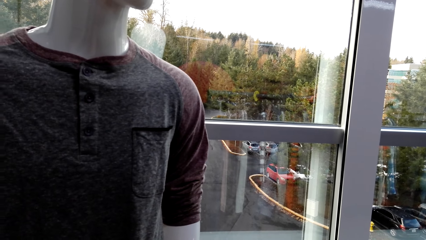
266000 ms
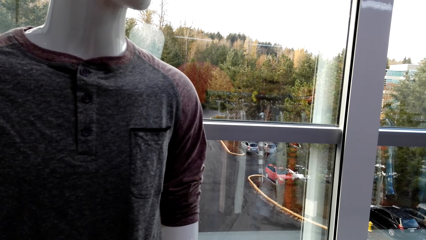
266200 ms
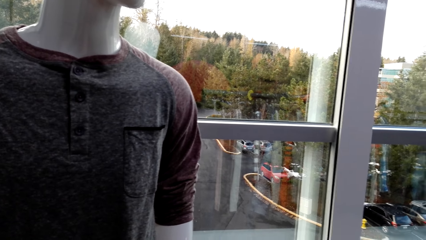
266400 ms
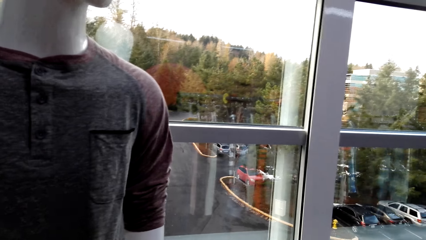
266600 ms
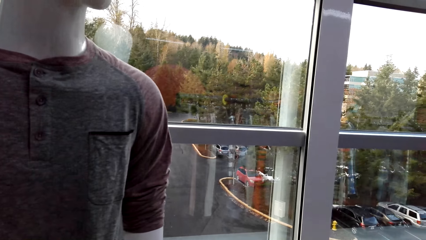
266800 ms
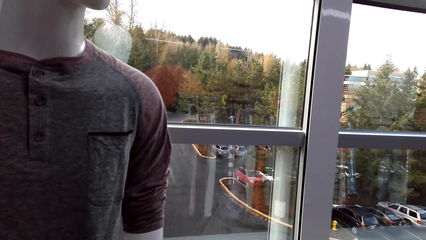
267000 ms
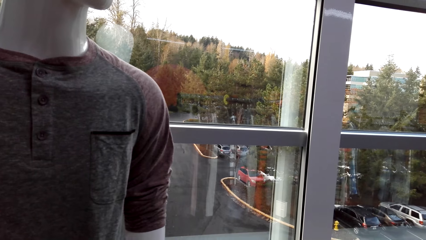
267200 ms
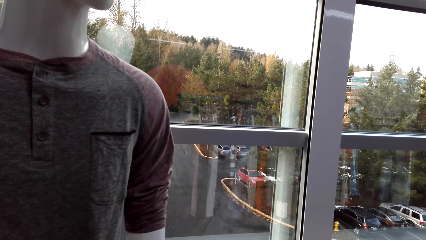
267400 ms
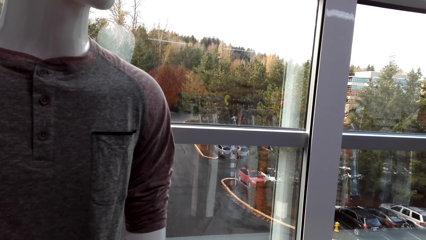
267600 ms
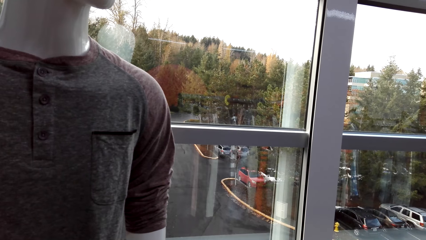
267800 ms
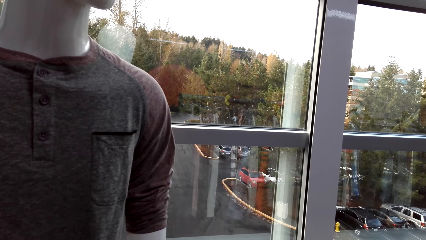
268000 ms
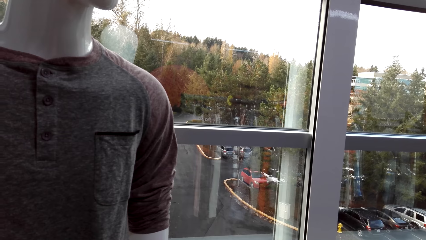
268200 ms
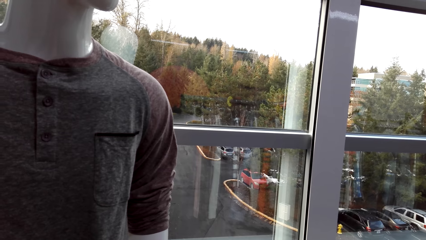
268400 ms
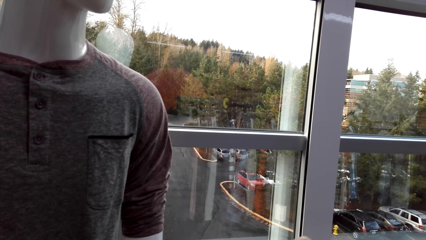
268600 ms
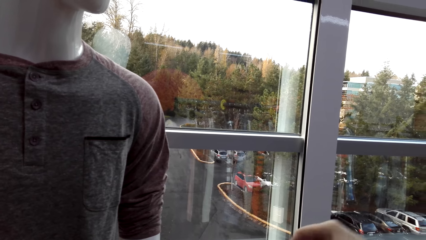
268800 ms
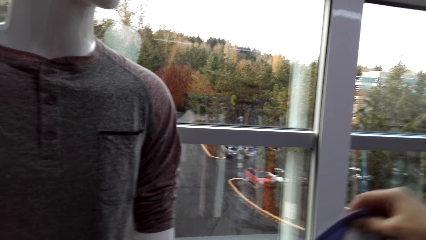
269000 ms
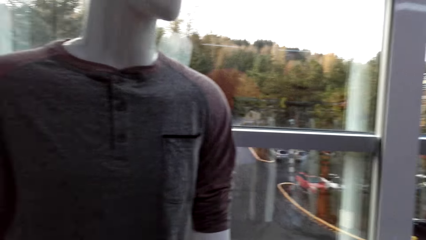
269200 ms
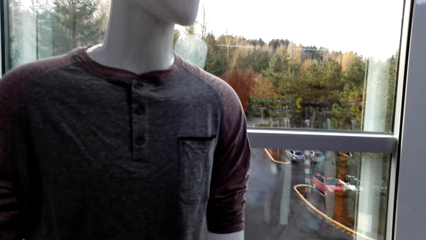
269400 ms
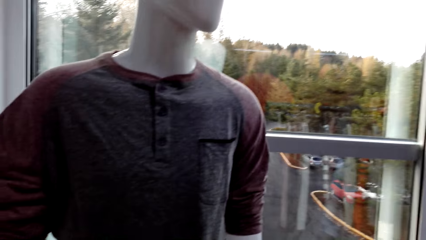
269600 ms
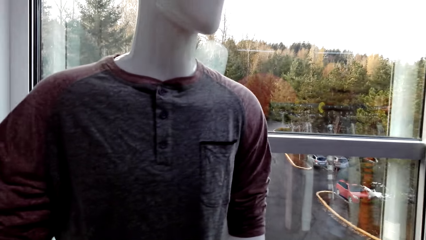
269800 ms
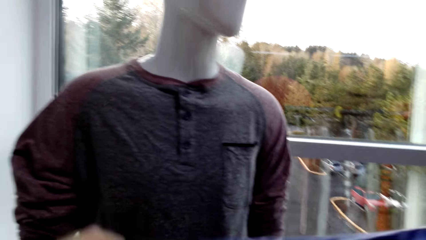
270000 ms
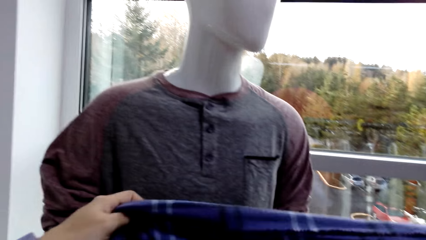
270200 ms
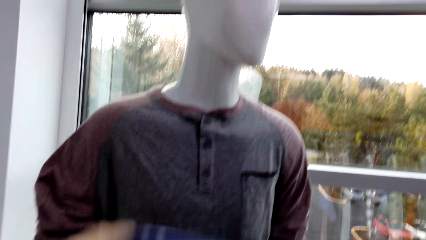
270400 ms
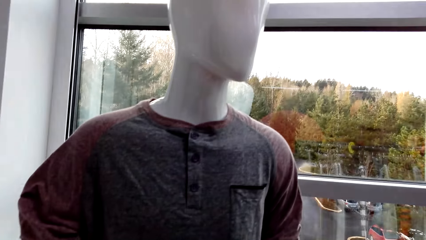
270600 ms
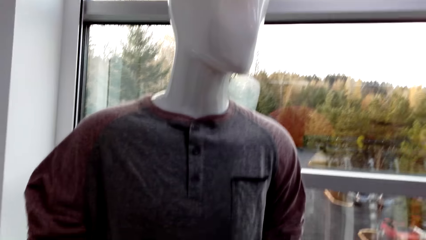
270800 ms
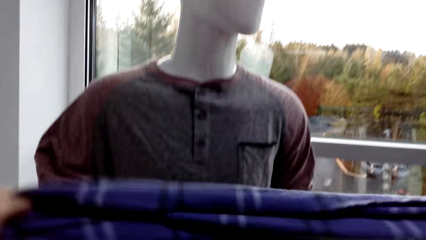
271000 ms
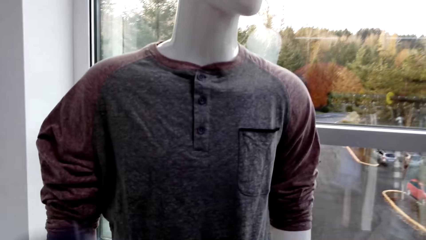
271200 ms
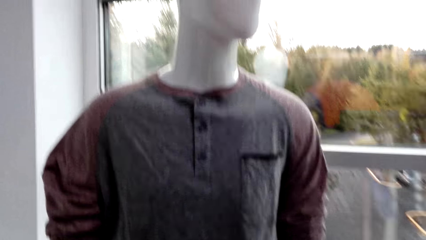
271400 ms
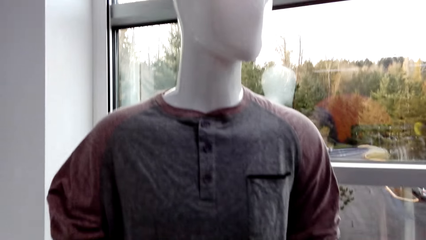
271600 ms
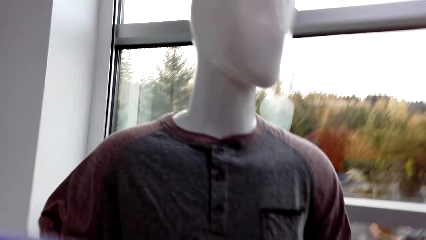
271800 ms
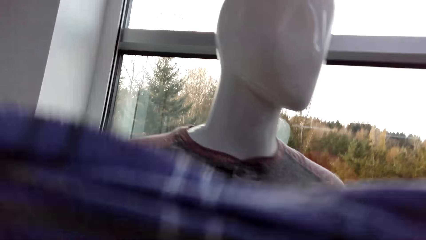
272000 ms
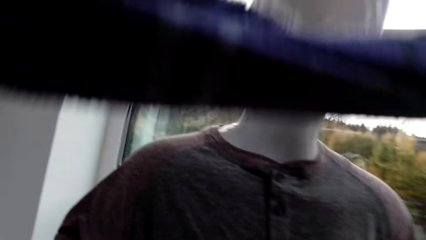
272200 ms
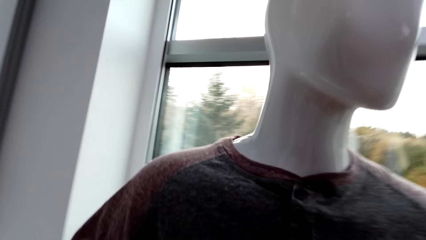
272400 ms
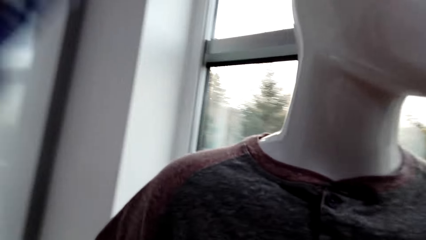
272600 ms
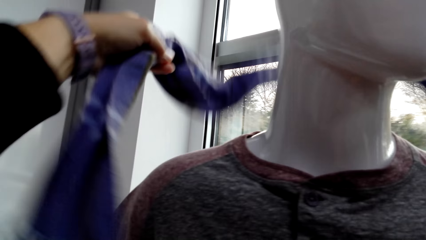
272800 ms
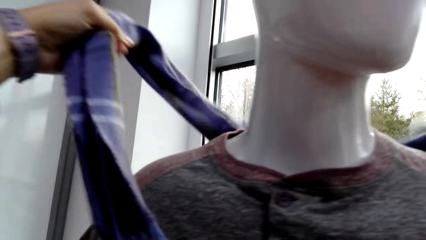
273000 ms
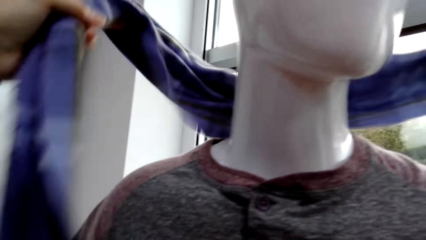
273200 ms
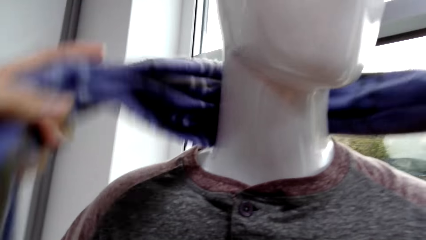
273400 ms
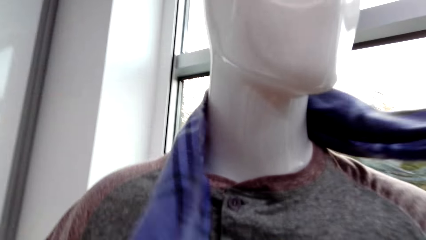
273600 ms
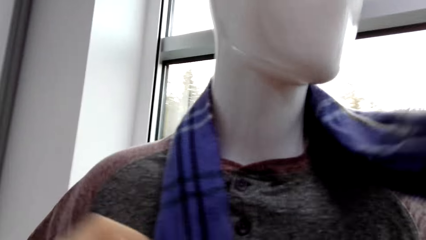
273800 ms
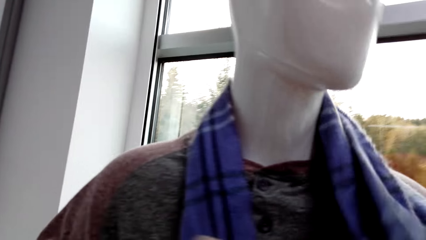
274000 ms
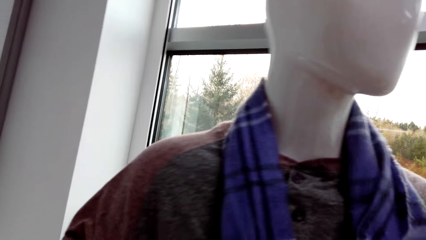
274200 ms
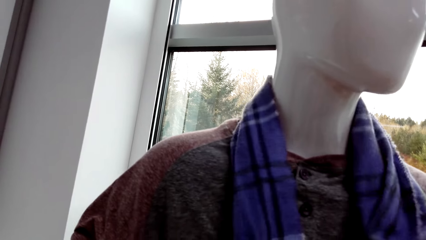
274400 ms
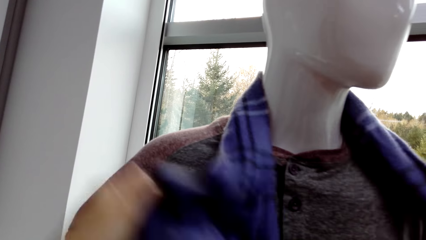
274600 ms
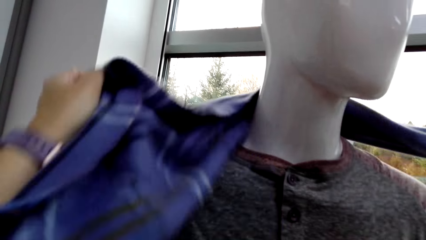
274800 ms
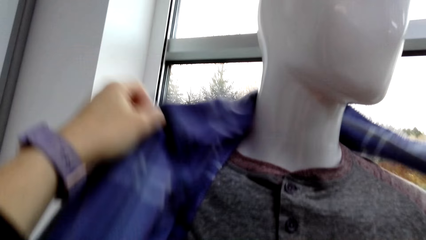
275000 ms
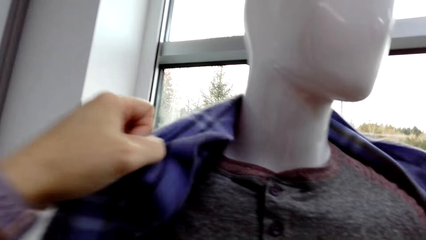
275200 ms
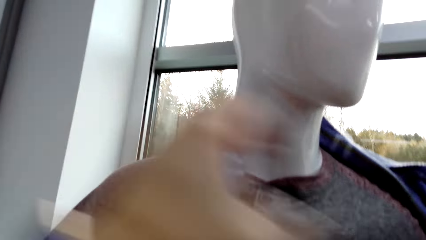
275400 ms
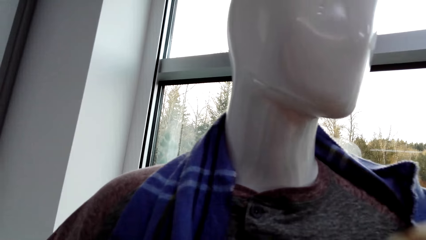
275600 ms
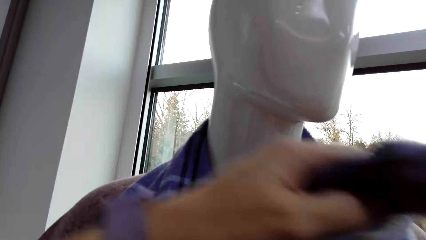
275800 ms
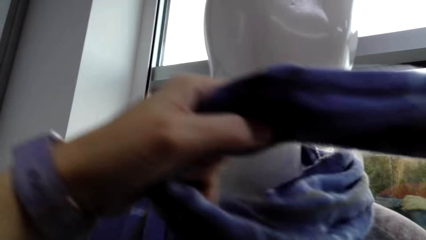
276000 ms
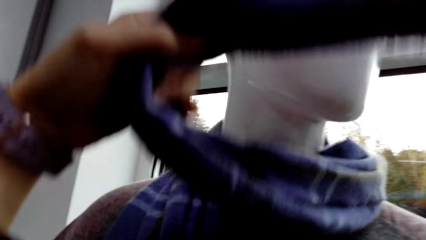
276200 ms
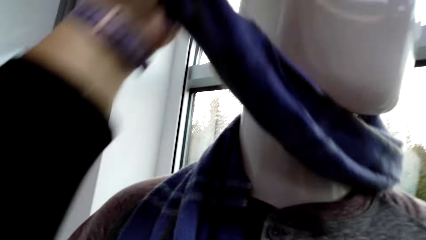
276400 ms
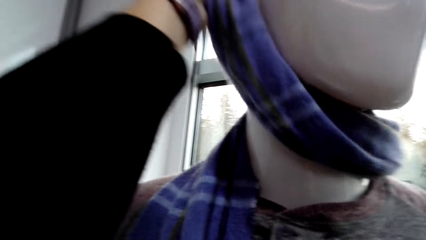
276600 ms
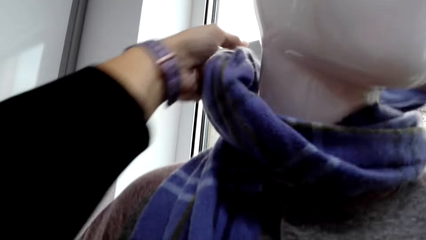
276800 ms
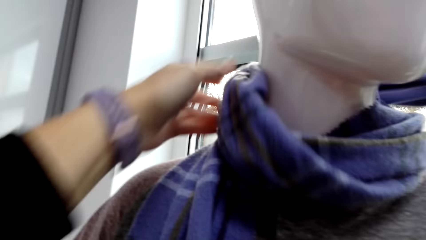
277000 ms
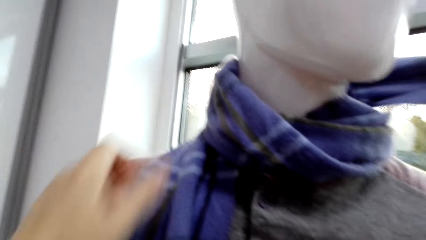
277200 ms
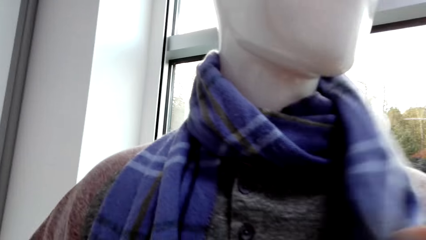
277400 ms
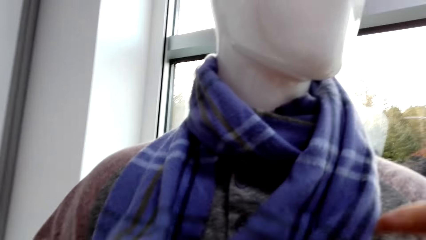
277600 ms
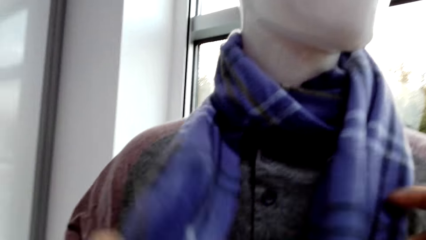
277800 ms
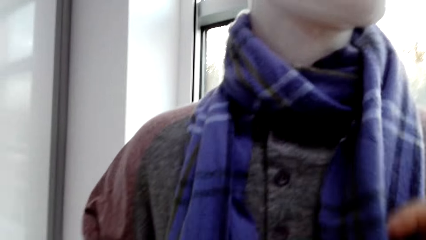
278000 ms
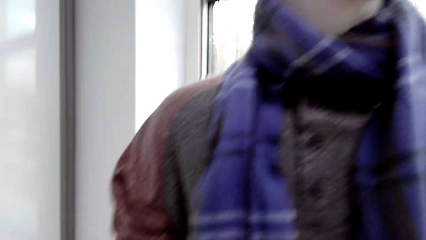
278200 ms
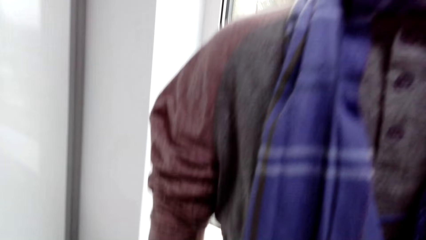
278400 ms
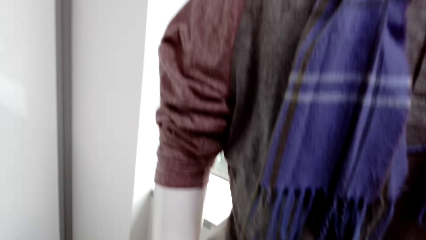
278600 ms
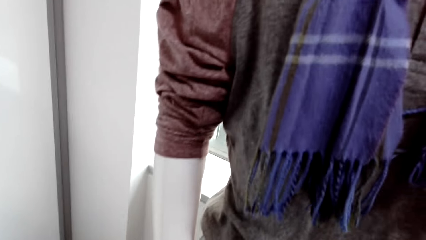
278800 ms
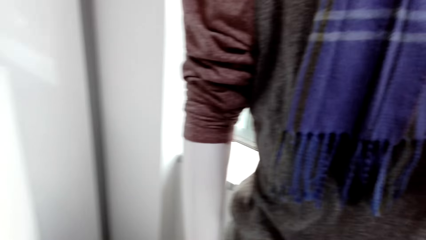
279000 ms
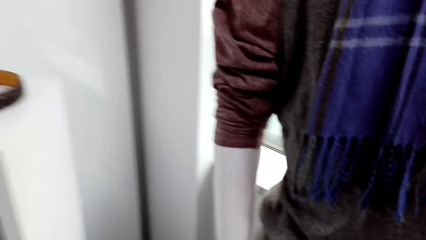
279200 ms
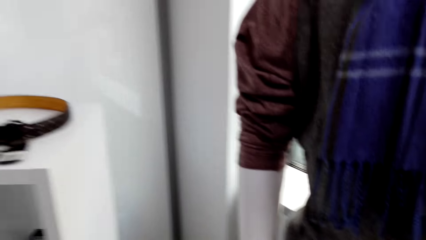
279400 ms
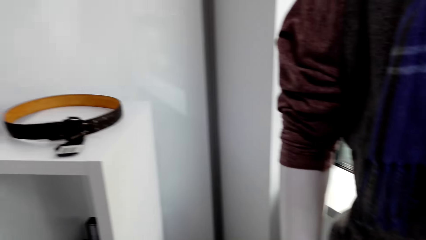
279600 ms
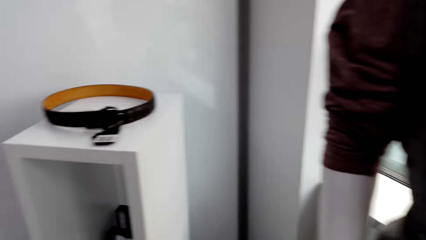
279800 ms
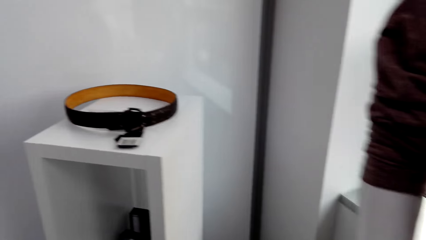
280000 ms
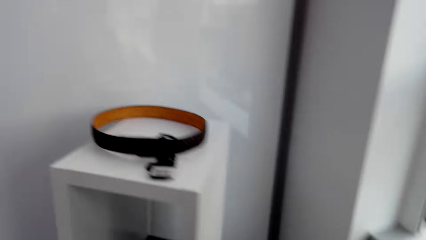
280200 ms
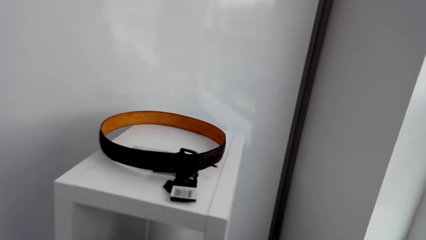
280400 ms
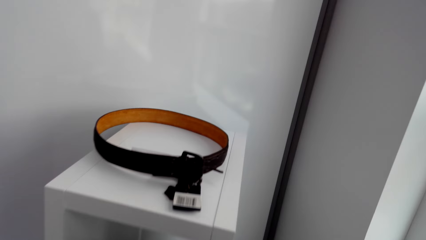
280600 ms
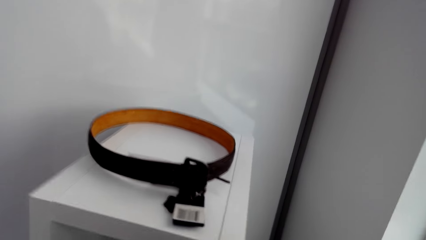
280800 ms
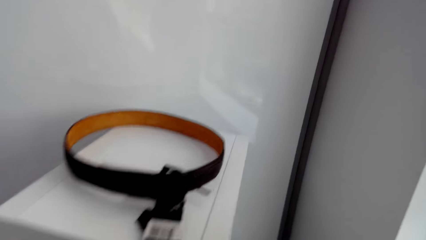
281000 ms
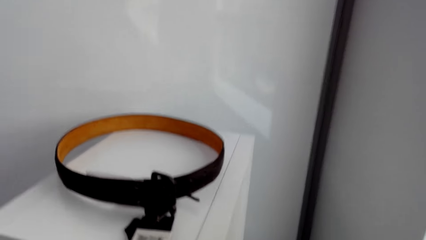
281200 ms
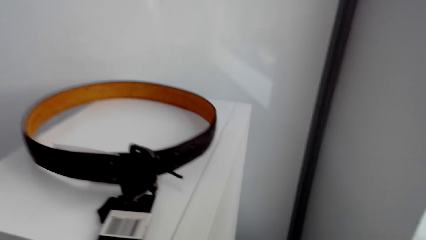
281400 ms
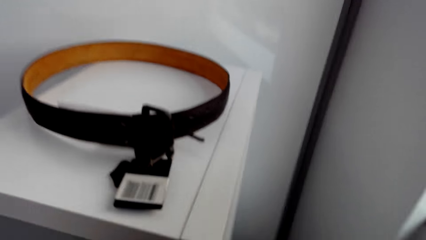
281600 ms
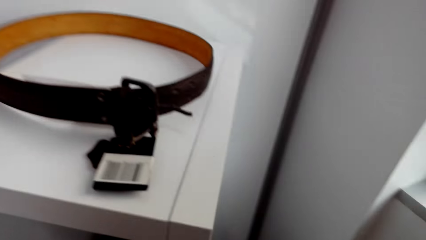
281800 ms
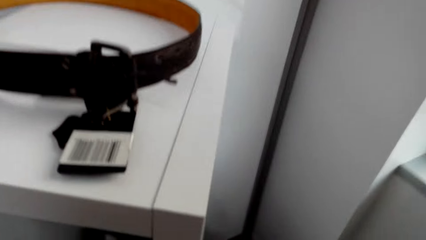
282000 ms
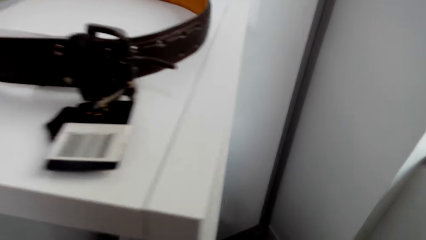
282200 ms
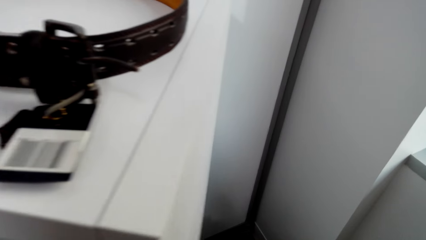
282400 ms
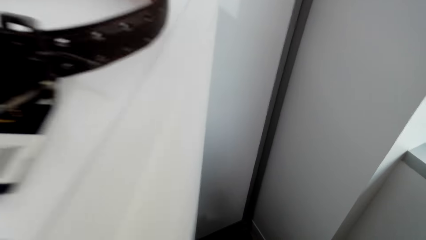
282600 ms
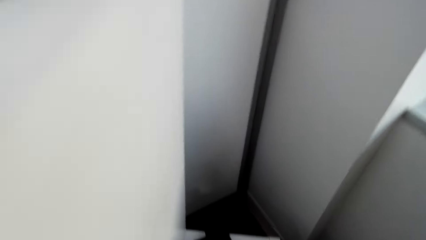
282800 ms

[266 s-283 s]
The camera wearer hangs the scarf on the mannequin. They walk towards a cabinet.
